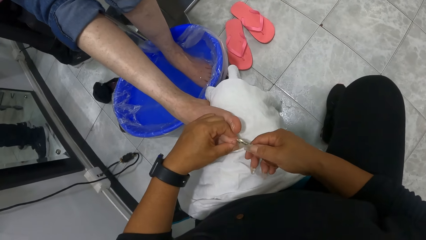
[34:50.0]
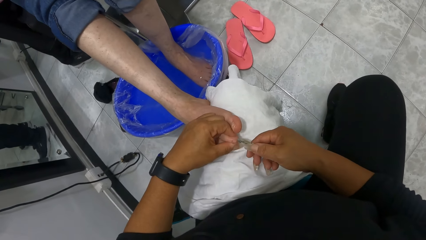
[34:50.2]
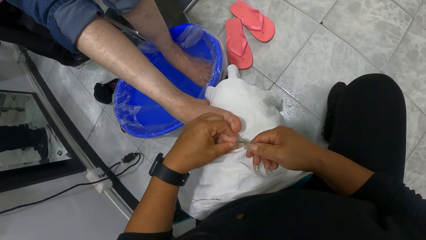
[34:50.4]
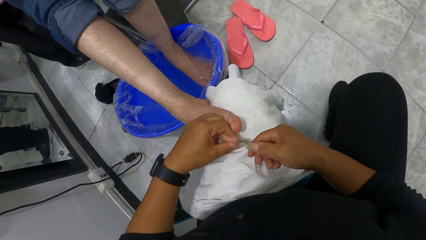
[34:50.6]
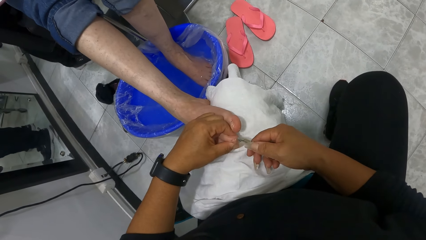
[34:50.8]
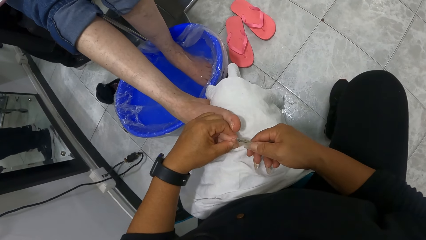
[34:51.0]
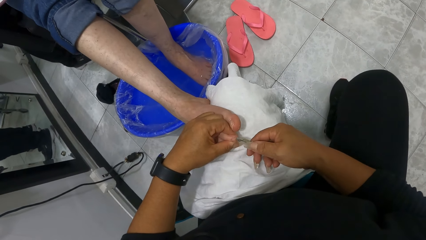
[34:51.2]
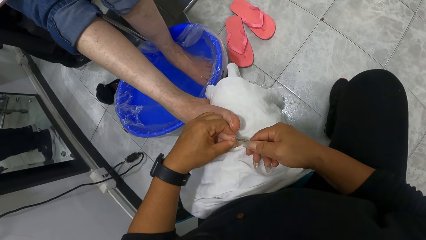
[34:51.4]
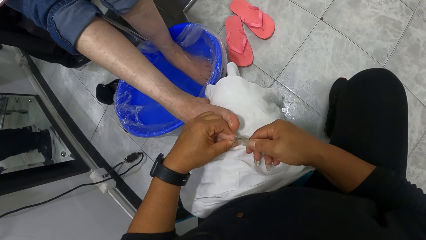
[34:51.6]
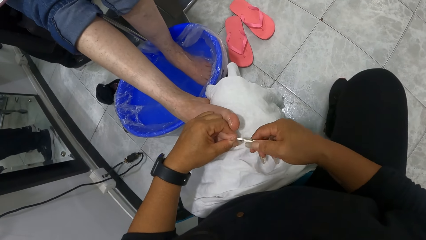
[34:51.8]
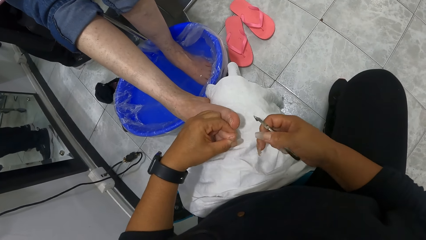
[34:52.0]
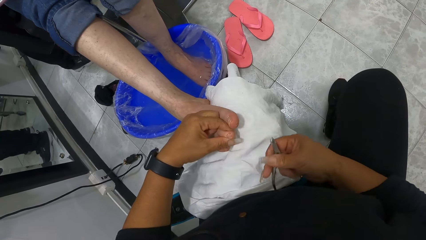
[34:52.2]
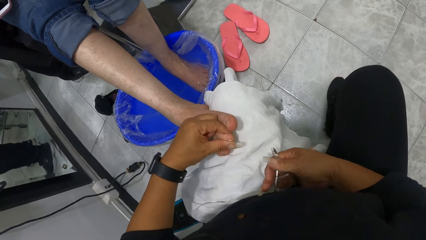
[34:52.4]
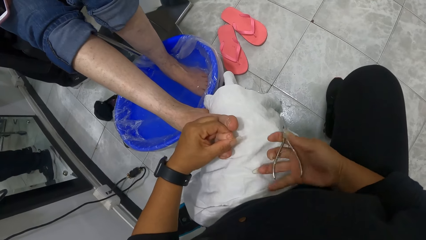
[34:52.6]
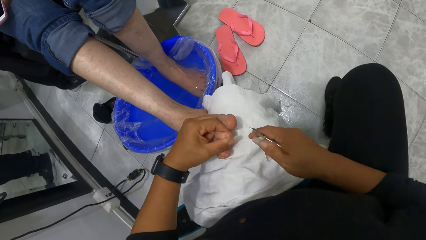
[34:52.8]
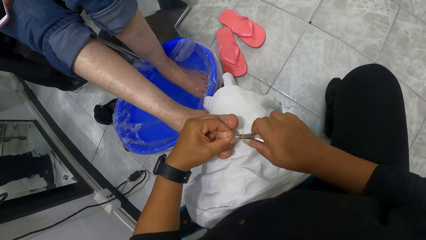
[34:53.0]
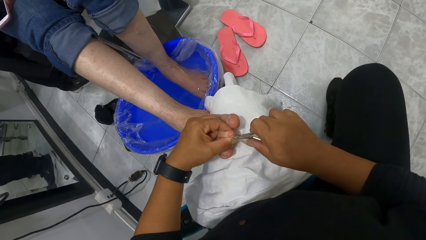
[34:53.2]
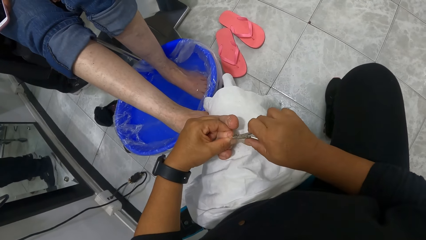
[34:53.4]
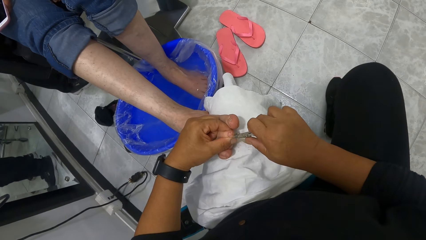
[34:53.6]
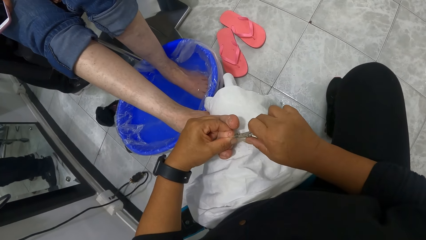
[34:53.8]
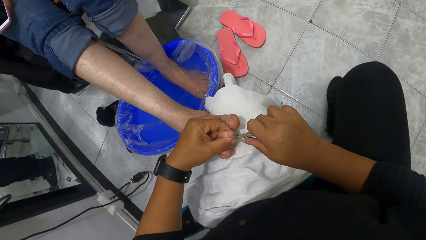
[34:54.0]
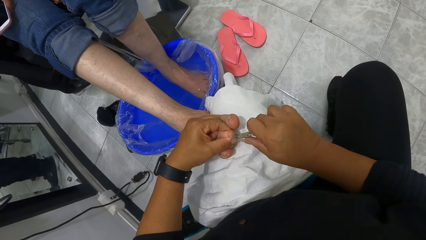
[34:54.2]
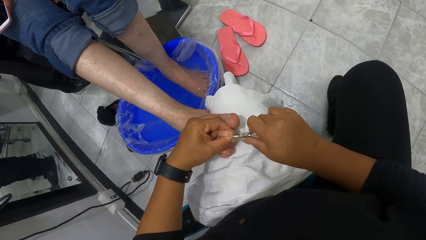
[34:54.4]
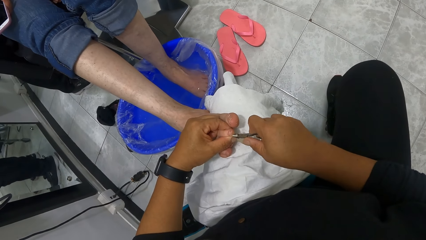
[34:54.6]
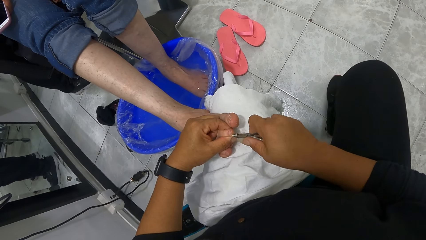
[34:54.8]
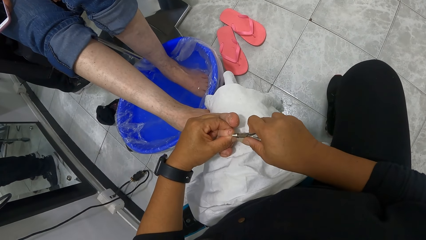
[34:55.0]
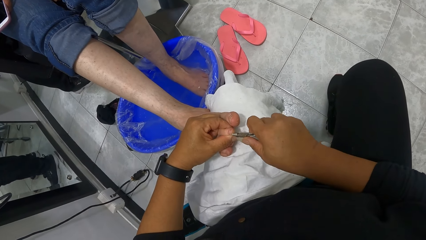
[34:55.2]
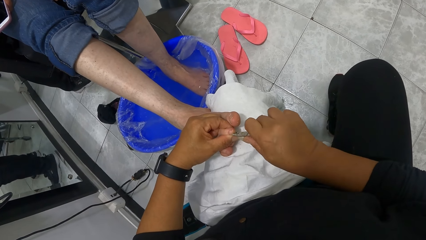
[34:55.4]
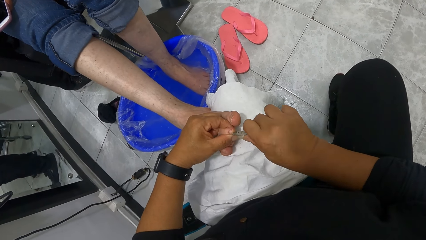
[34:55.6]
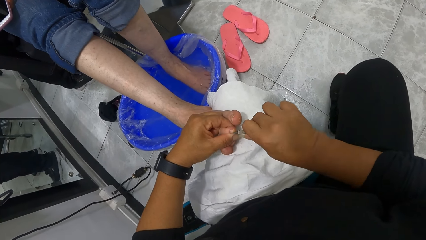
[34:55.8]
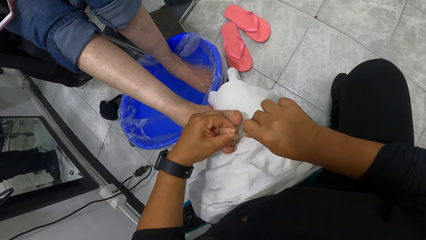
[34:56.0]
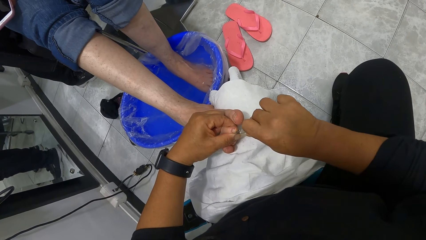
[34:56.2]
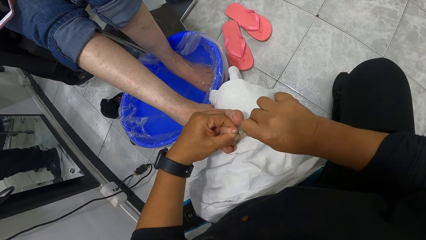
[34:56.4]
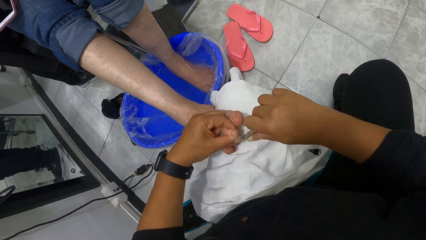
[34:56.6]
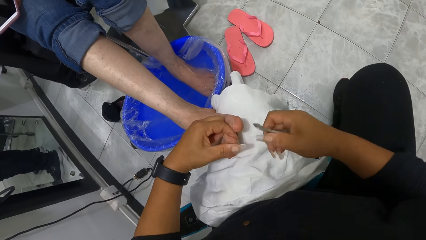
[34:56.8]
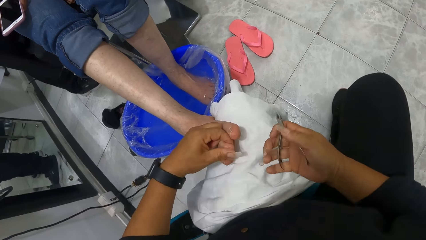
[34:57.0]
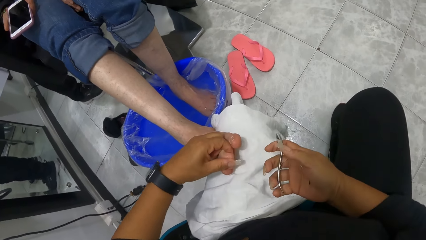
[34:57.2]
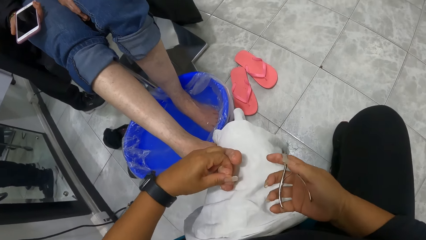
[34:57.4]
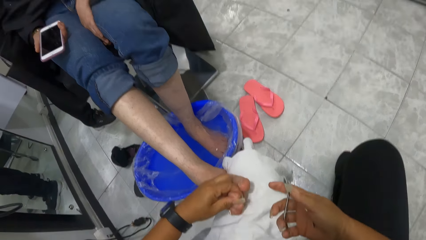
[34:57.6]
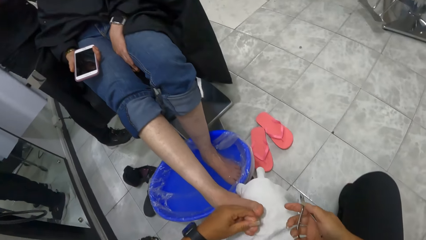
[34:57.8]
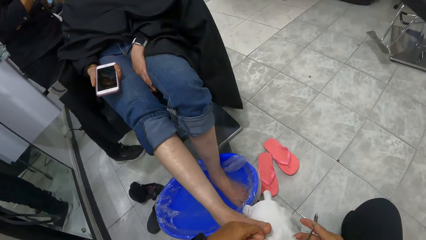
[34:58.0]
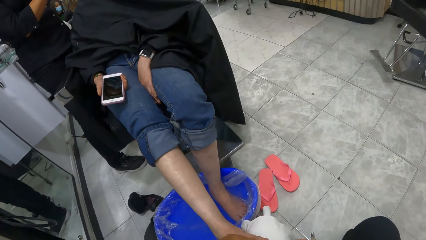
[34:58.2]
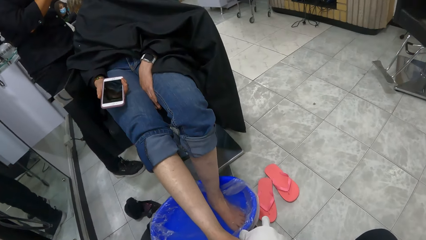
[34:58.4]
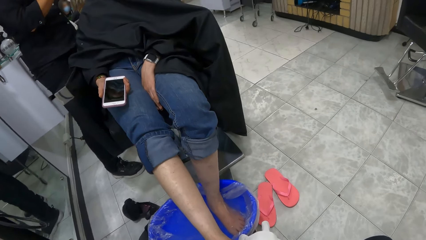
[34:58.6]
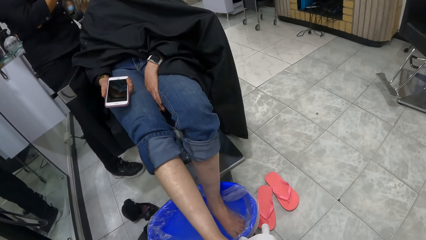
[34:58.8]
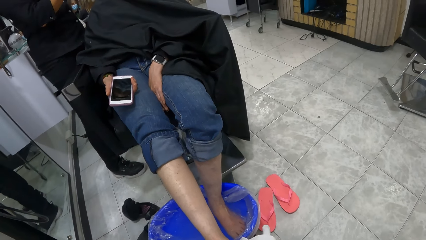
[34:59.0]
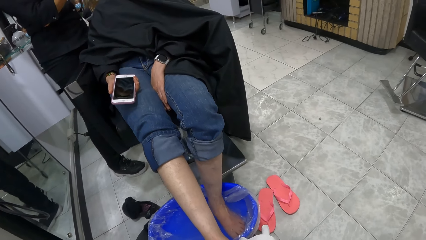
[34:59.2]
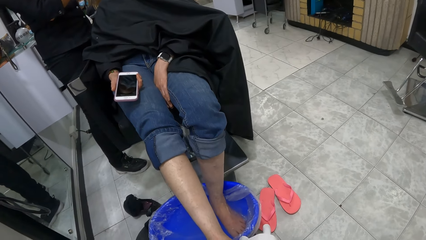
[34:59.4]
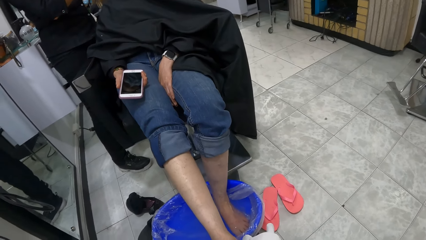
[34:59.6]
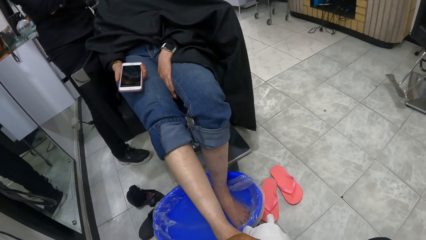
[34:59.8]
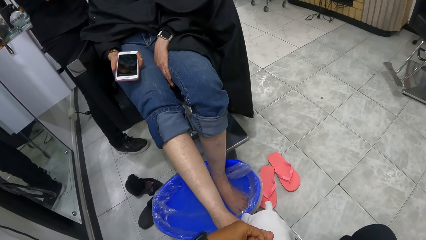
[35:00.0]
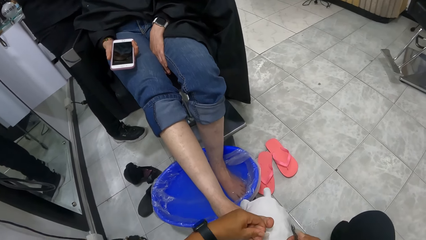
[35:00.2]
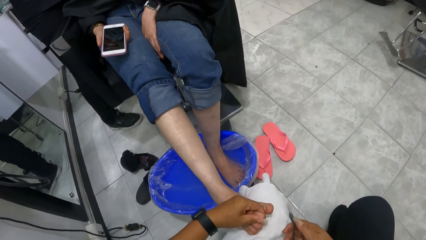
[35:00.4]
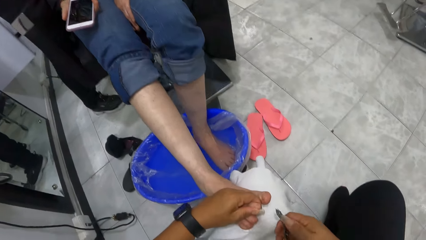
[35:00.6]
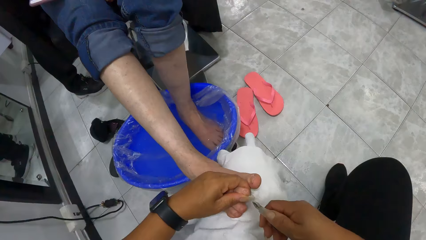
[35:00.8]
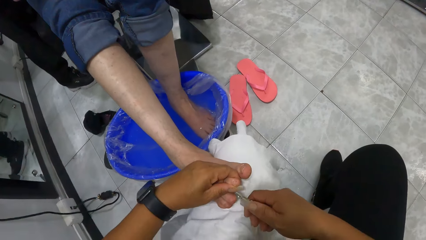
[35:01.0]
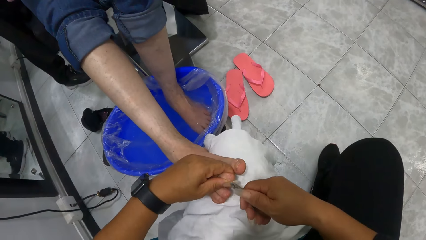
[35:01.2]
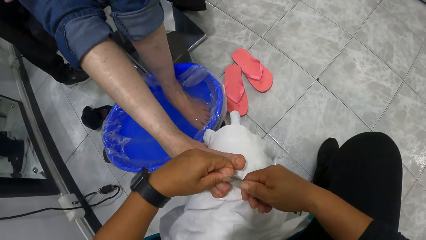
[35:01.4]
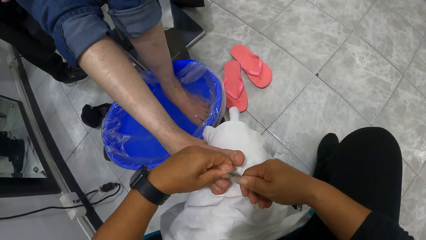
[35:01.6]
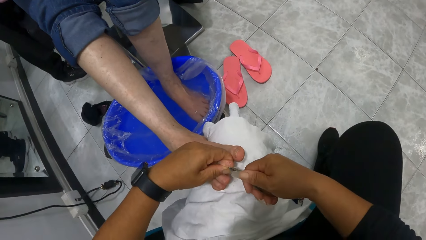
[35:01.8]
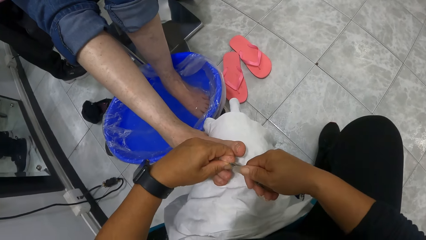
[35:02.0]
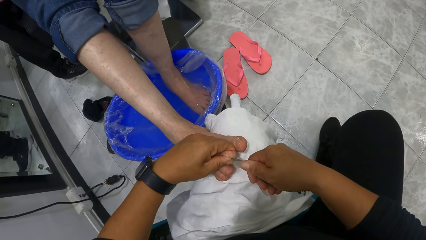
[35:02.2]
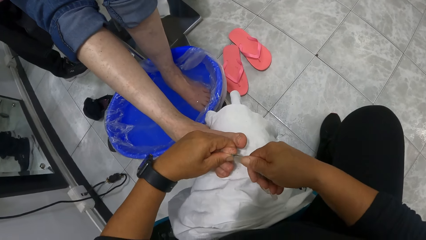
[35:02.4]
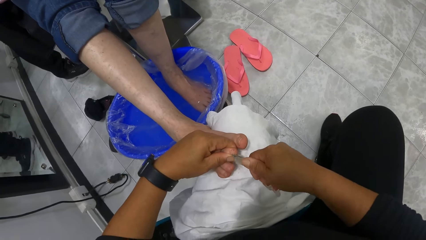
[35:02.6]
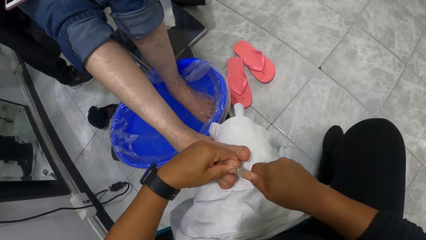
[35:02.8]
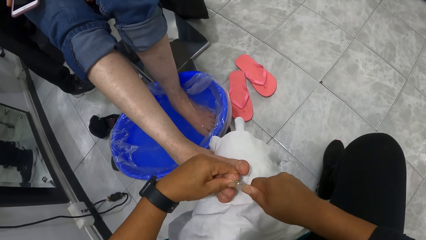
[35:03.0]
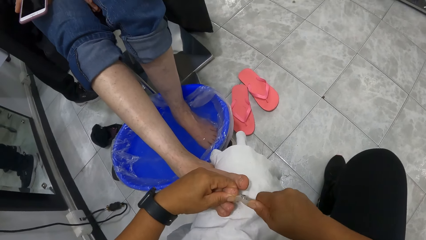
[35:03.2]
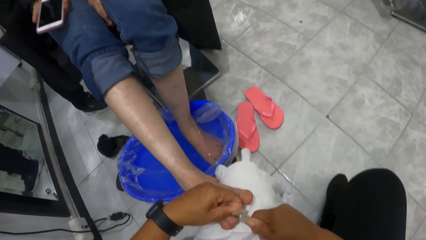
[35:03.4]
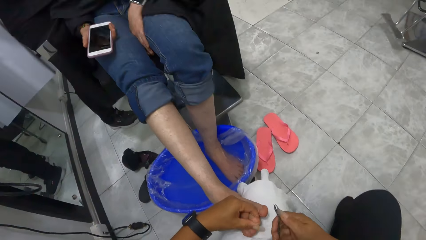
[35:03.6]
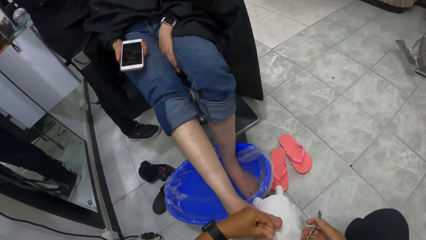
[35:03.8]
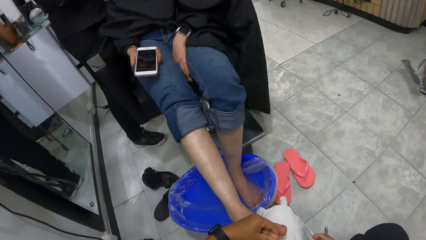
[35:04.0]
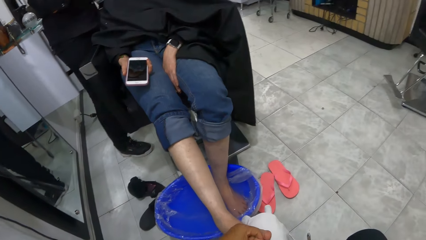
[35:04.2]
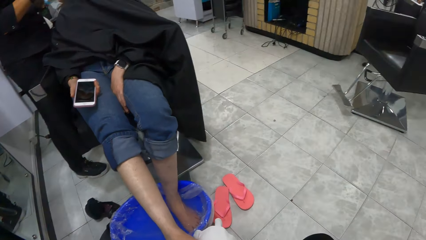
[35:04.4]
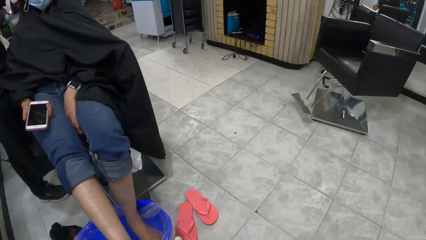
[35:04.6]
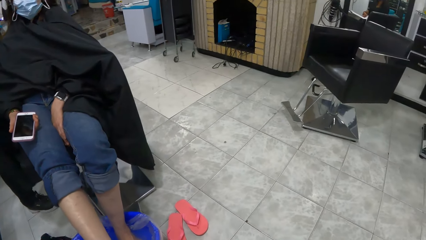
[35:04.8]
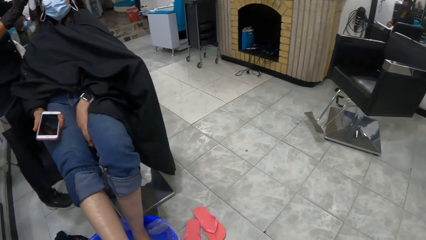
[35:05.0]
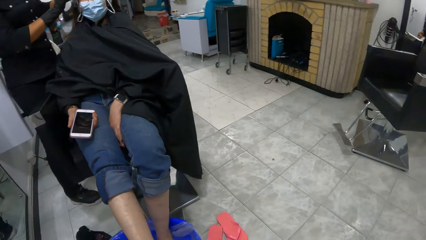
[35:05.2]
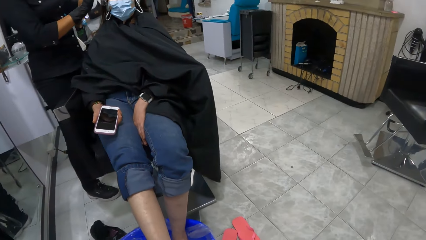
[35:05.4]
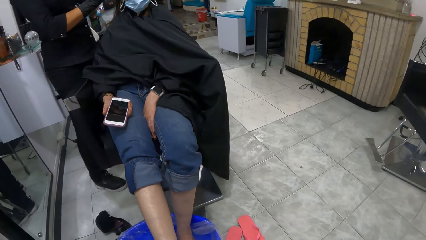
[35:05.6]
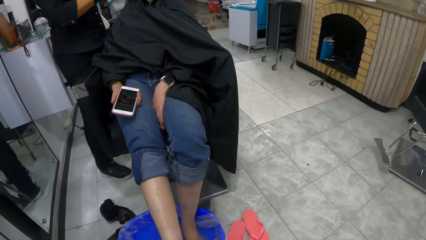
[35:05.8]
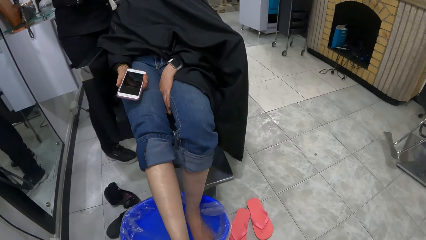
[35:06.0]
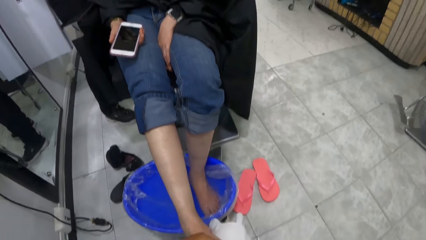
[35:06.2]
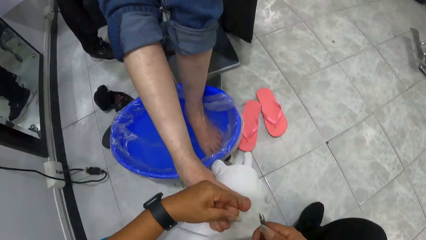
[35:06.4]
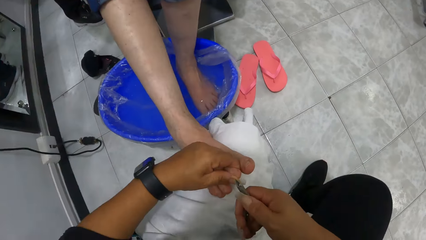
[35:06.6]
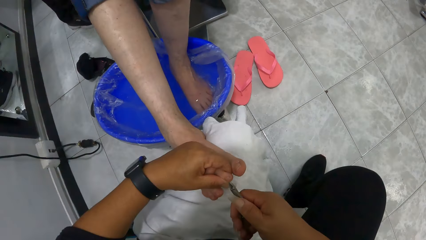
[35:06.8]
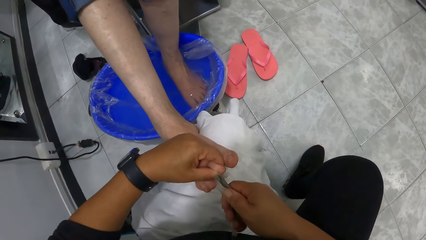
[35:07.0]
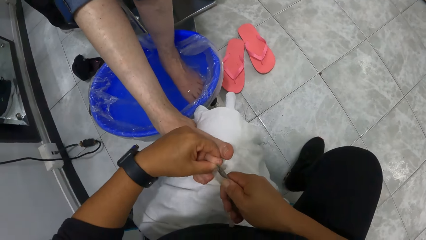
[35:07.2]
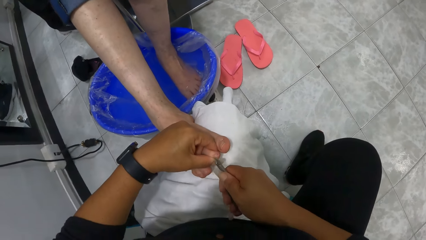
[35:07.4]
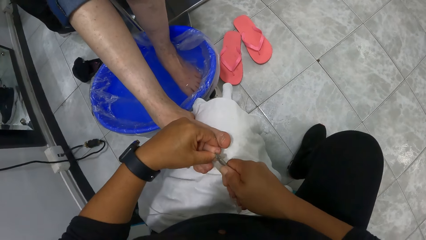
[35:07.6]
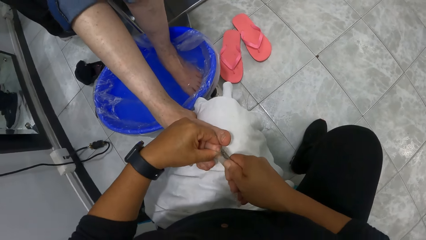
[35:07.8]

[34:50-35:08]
The camera wearer trims the woman's toenails with the cuticle nipper in his right hand. He looks around. He removes nail cuticles. He looks around.
